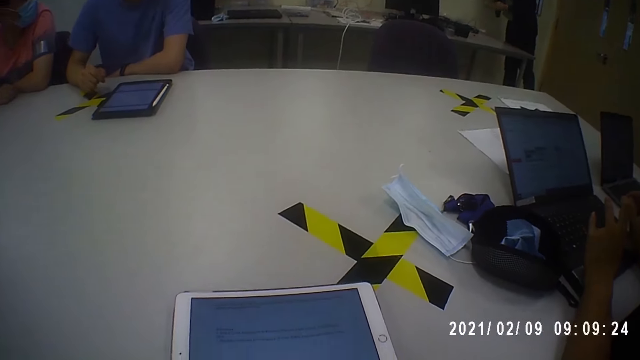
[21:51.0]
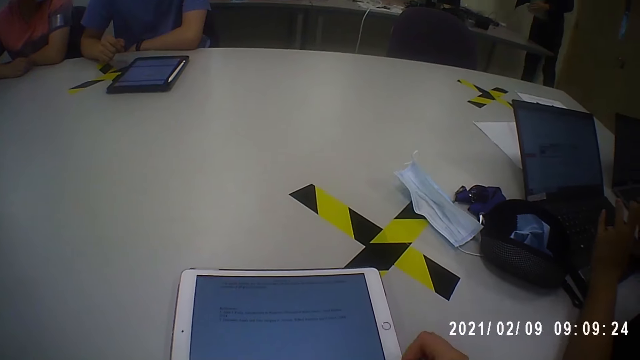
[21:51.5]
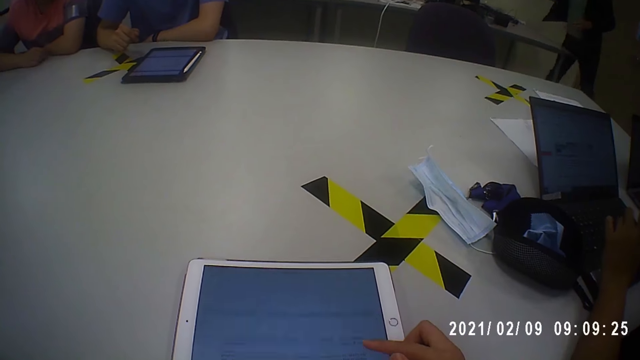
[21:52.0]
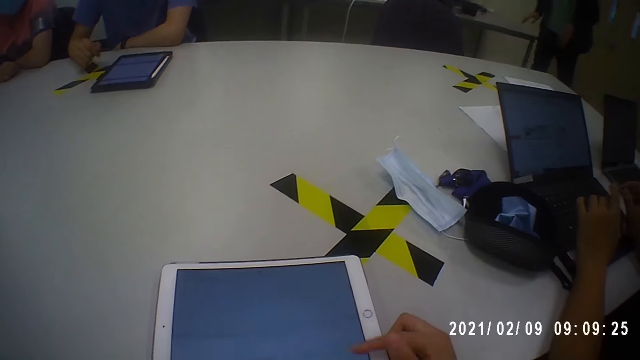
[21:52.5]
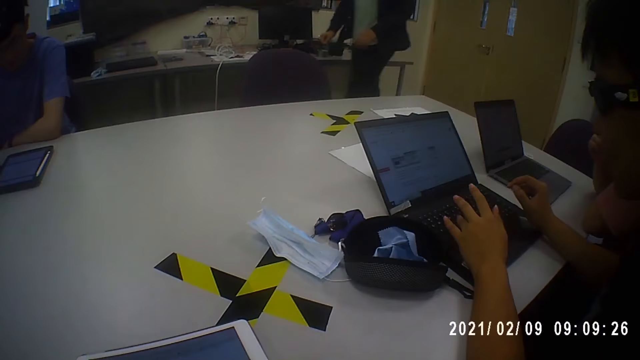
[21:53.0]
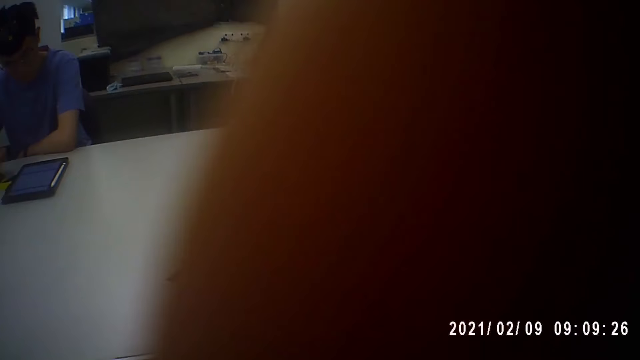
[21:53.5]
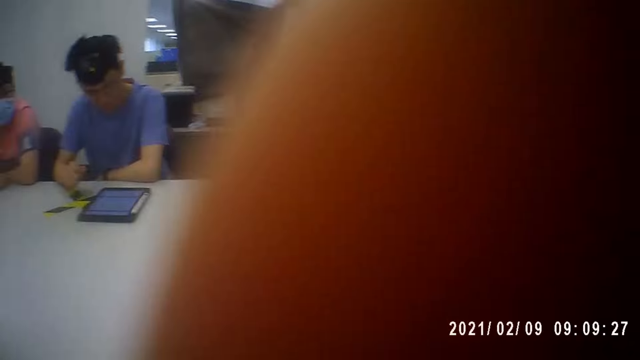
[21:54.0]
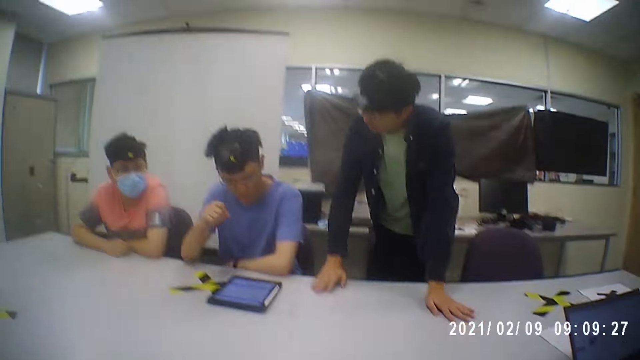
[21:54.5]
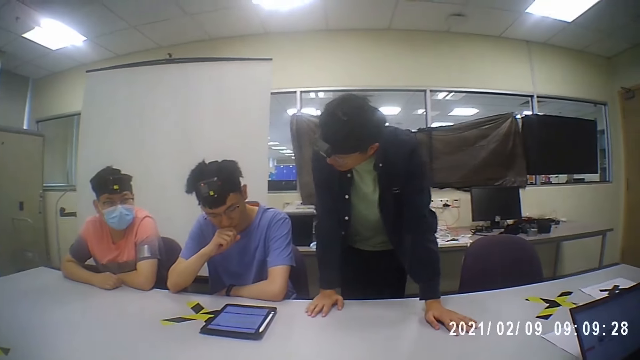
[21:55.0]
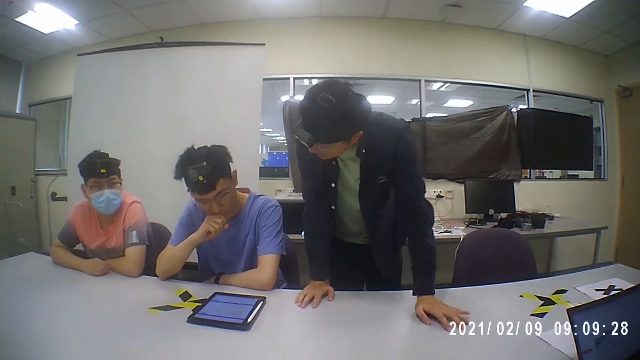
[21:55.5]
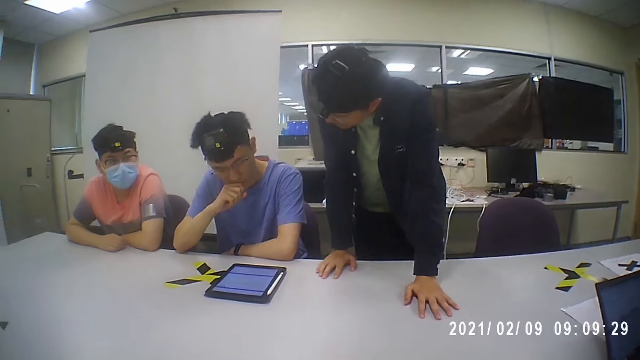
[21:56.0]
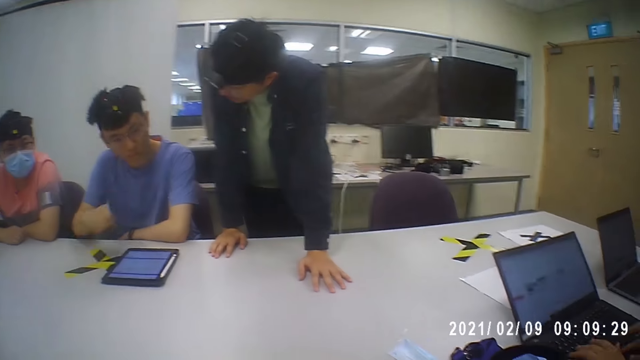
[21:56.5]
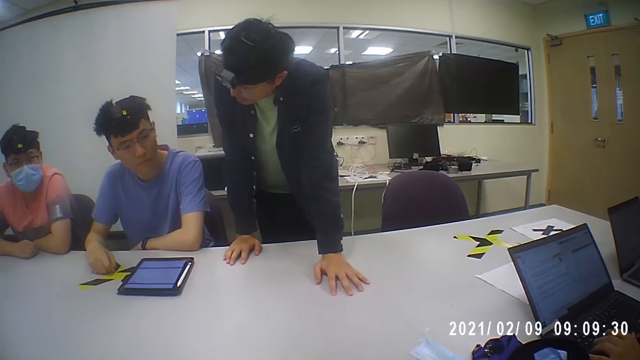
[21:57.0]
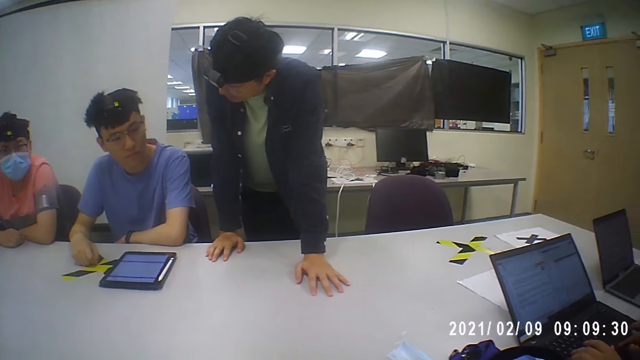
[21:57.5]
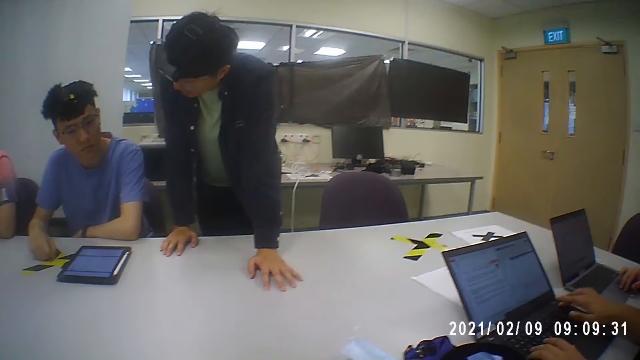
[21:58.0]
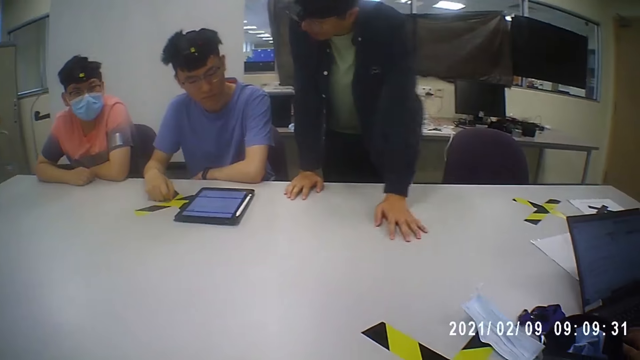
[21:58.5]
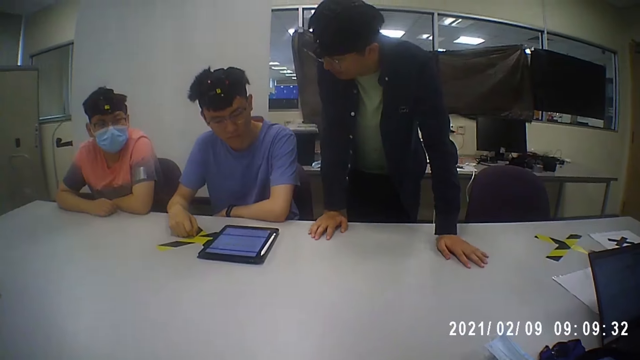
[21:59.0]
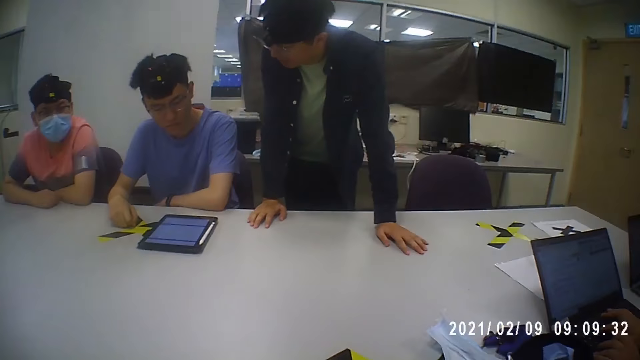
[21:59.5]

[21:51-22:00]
The camera wearer operates the tablet on the table with her right hand. A man operates the laptop on the table with both hands. The camera wearer touches her face with her left hand. She adjusts the camera on her head. Another man interacts with a third man.

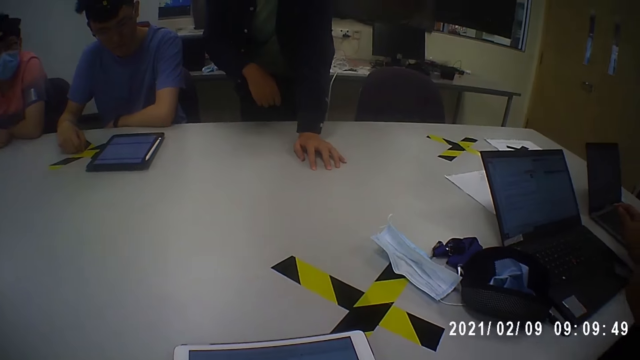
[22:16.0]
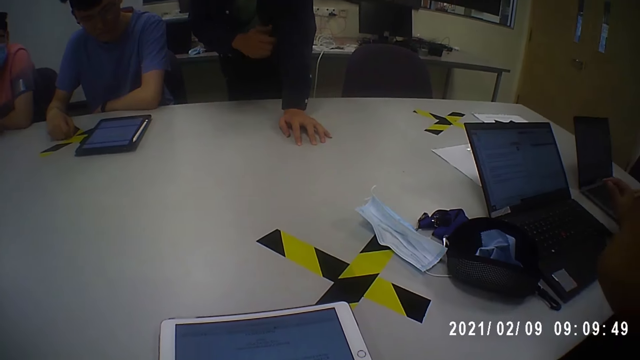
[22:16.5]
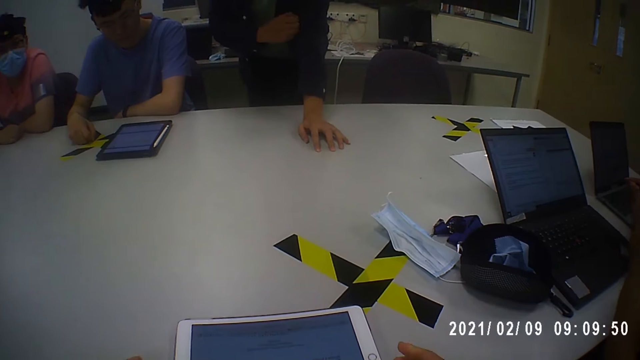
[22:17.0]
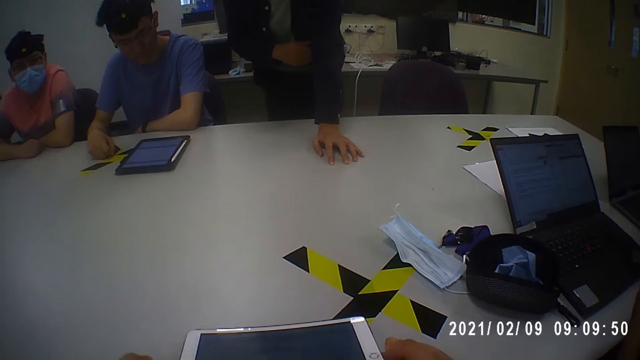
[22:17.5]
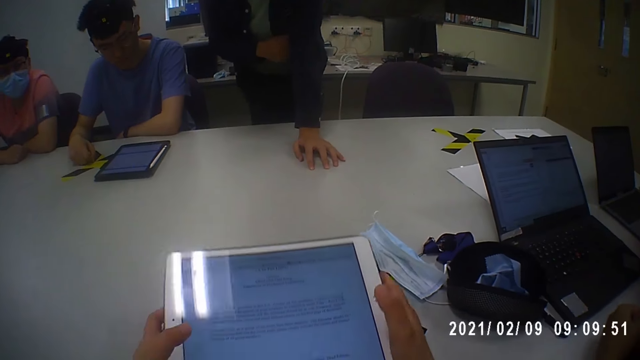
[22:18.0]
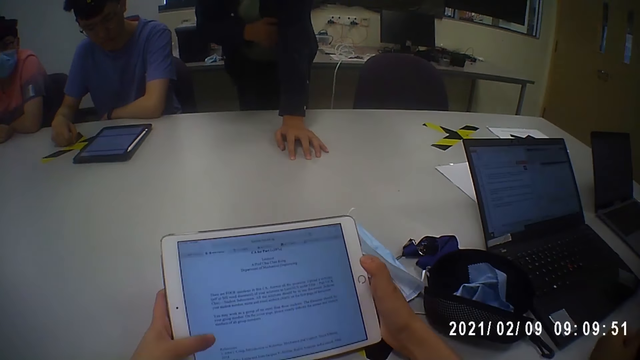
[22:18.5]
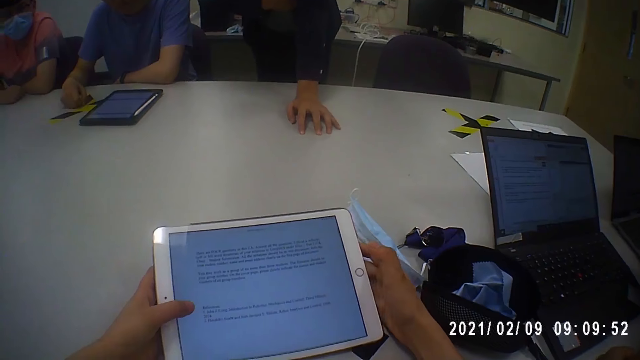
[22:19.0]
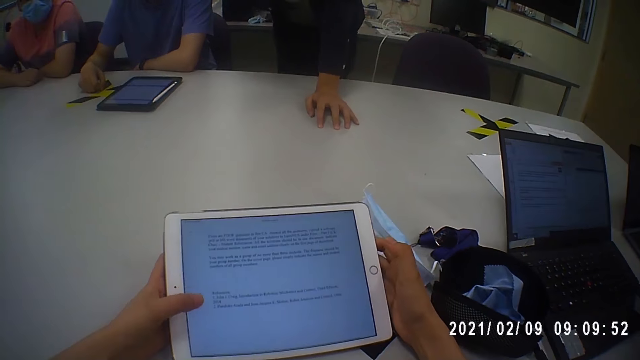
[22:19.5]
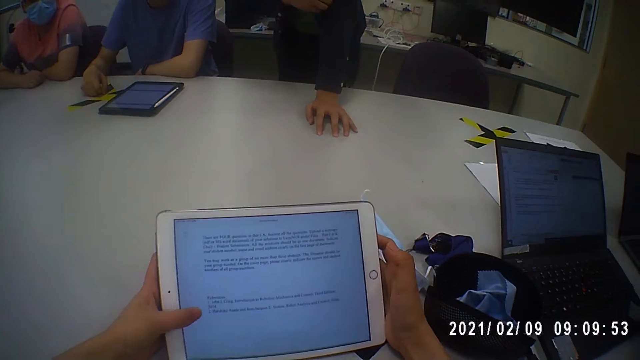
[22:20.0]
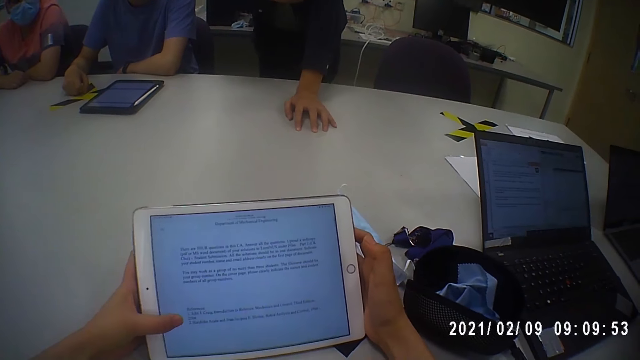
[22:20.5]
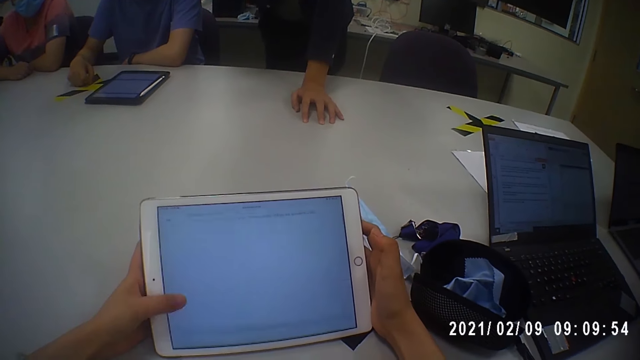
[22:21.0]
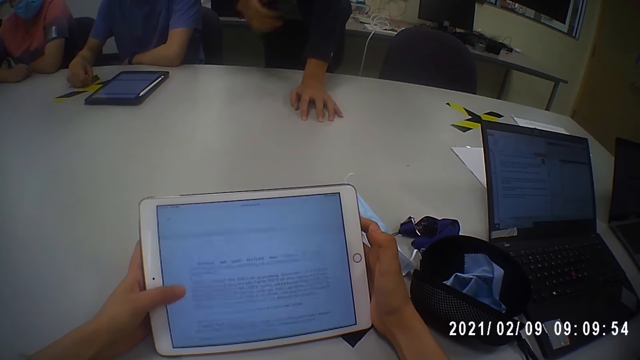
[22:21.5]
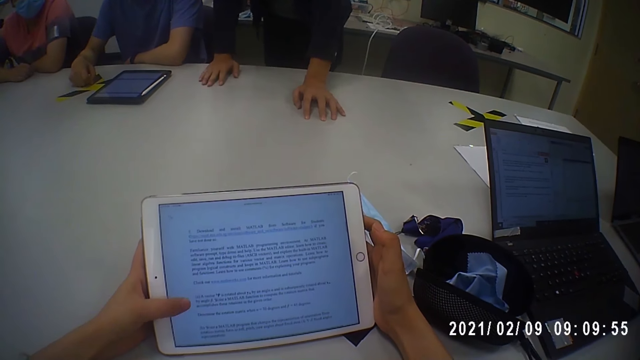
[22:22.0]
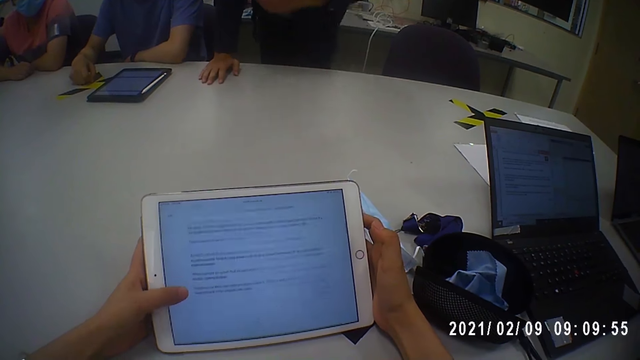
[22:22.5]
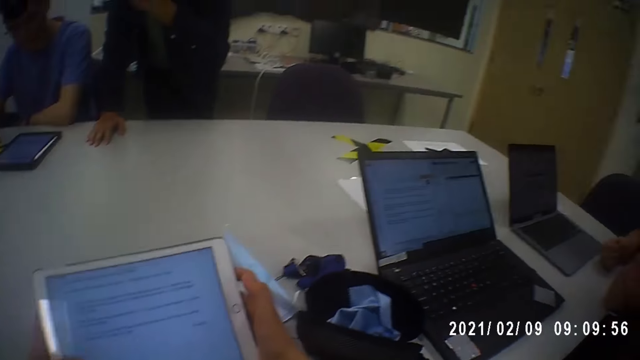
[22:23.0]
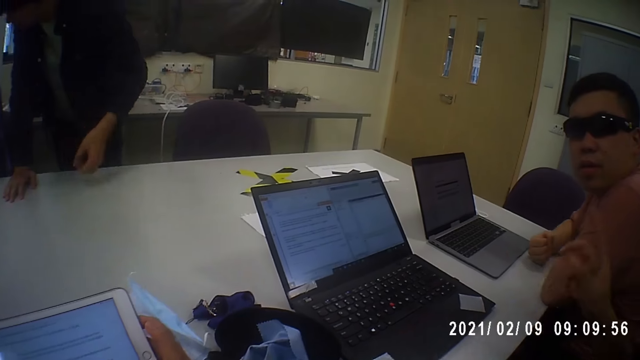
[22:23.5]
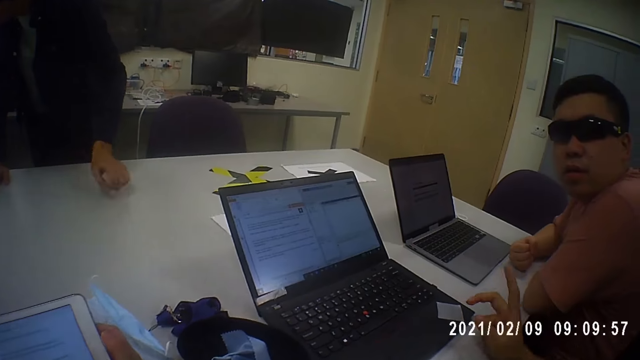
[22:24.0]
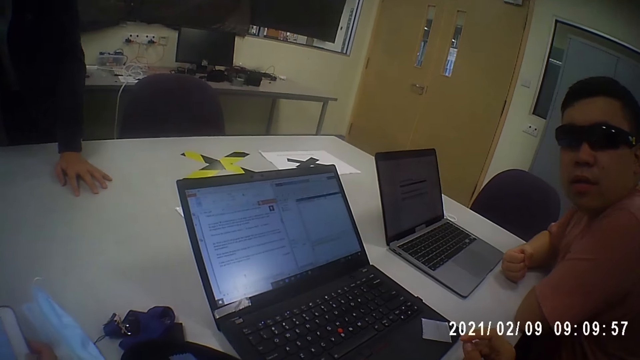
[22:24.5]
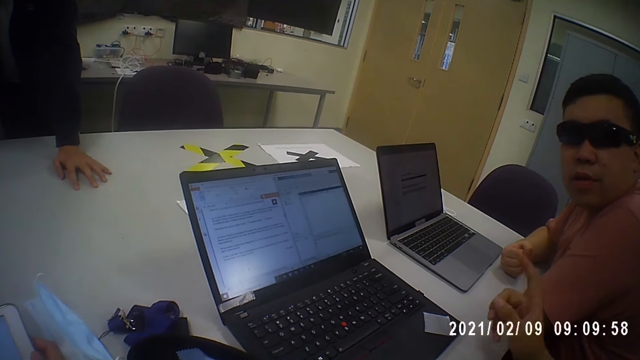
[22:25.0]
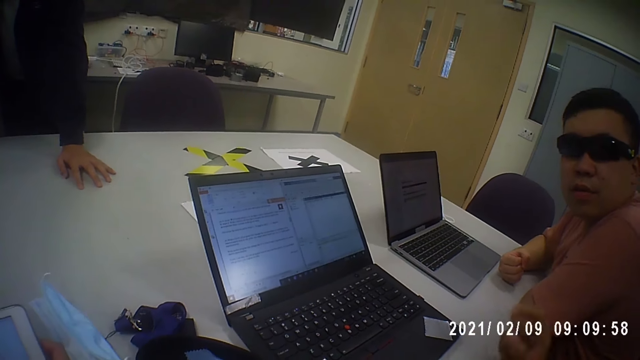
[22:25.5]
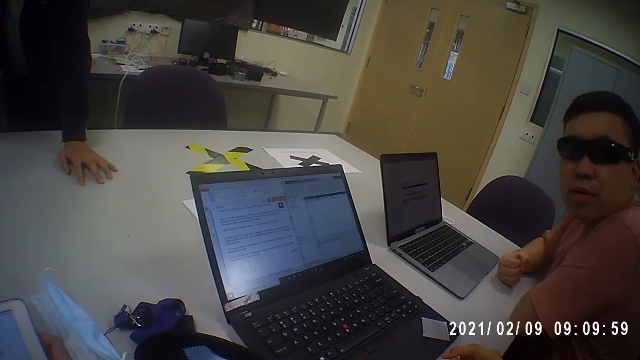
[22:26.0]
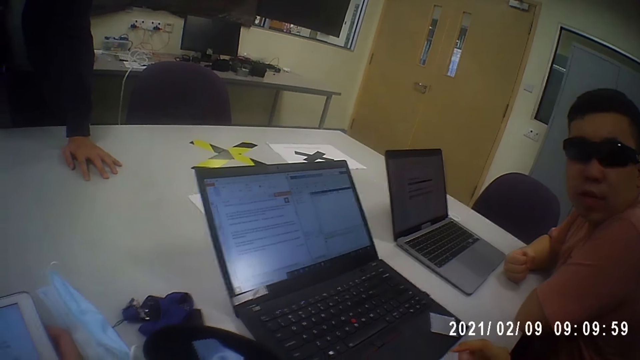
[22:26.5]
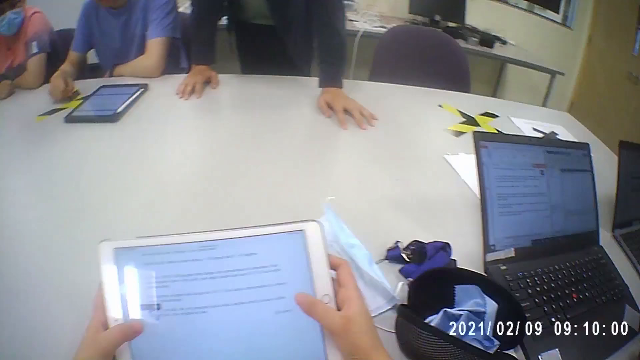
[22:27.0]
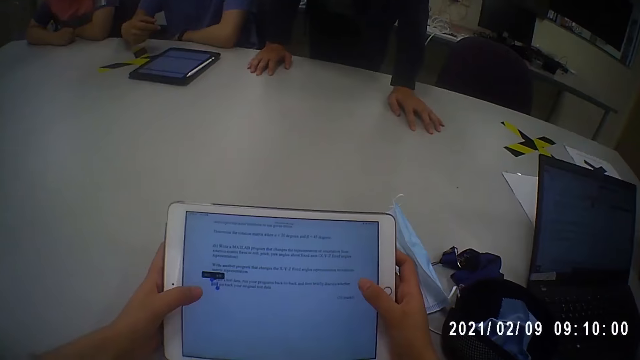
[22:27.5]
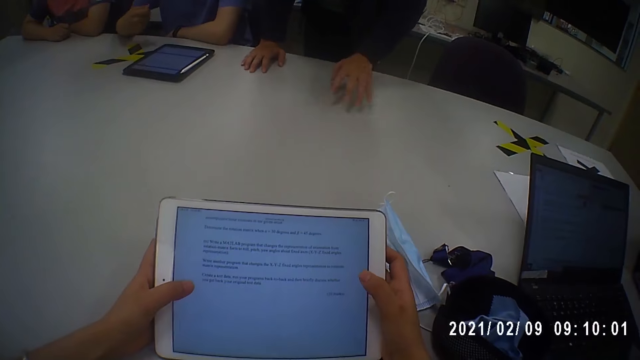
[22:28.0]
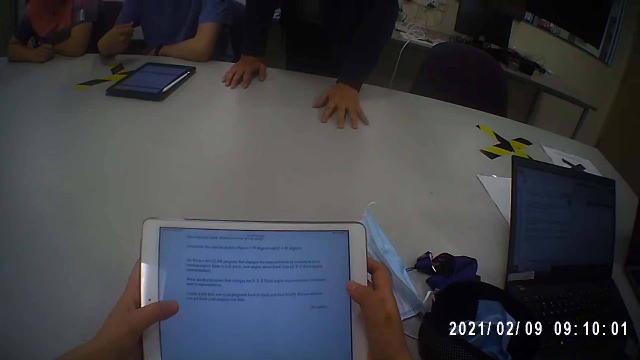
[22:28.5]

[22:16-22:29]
The camera wearer picks up the tablet from the table with both hands. She operates the tablet with her right hand. A man gestures and explains to another man.
